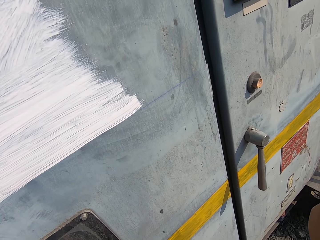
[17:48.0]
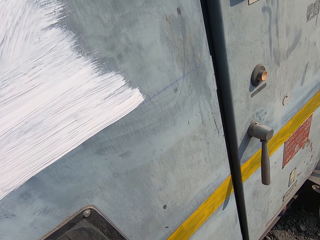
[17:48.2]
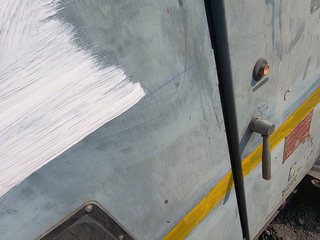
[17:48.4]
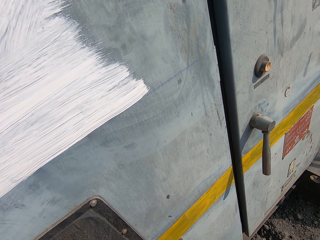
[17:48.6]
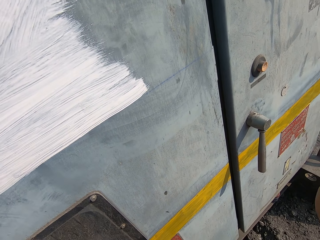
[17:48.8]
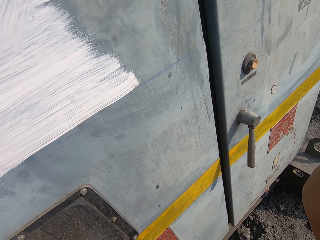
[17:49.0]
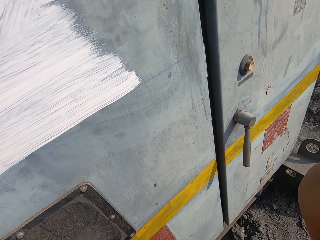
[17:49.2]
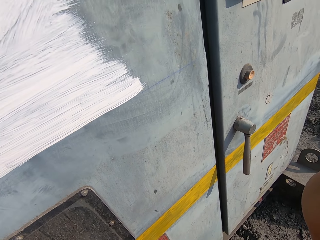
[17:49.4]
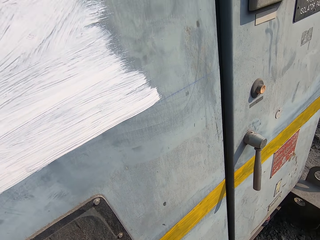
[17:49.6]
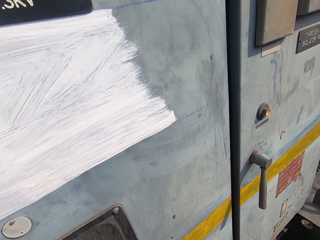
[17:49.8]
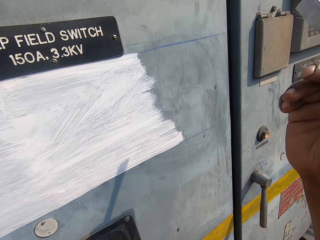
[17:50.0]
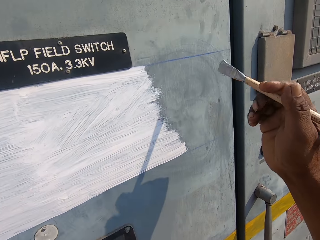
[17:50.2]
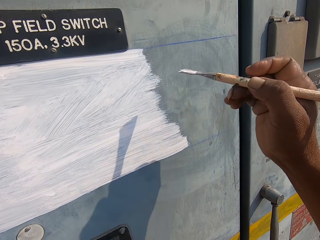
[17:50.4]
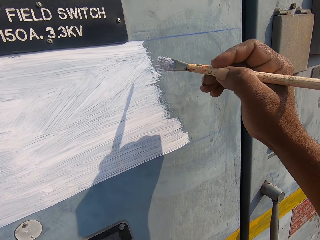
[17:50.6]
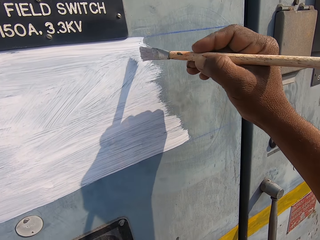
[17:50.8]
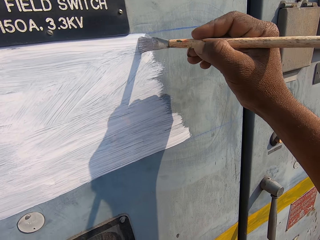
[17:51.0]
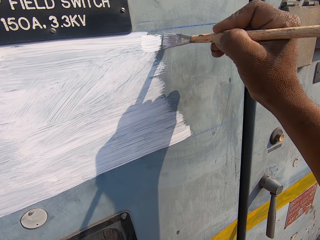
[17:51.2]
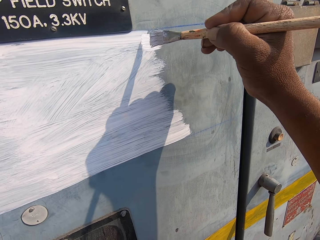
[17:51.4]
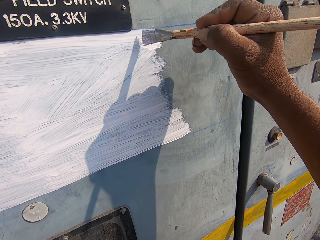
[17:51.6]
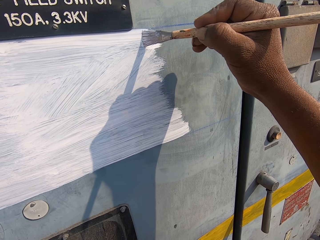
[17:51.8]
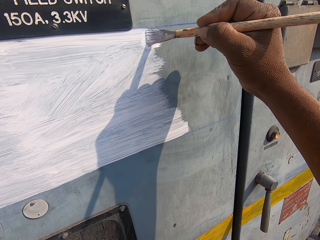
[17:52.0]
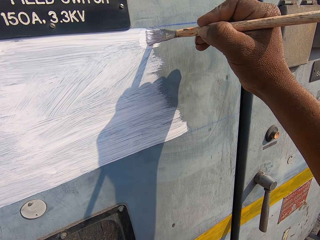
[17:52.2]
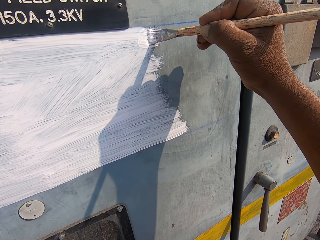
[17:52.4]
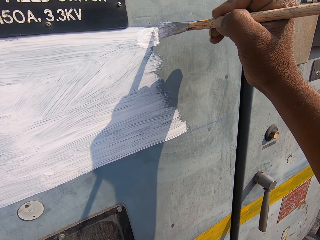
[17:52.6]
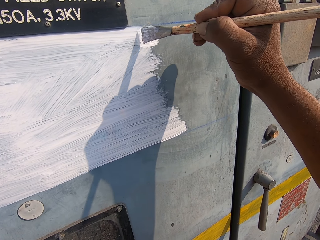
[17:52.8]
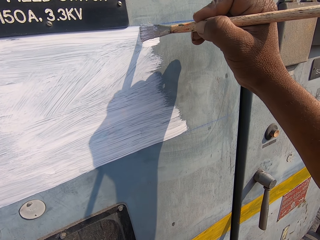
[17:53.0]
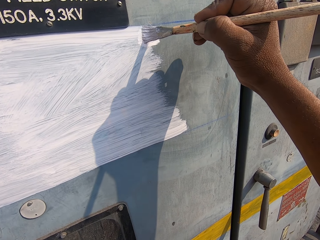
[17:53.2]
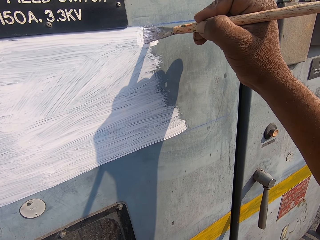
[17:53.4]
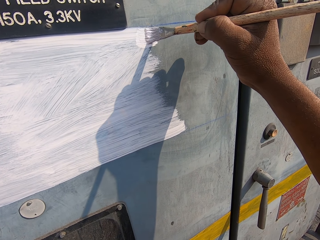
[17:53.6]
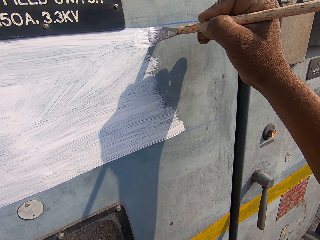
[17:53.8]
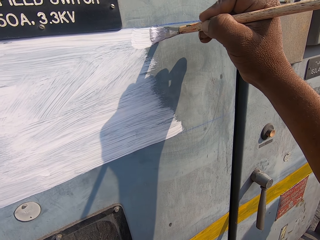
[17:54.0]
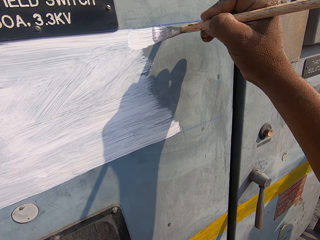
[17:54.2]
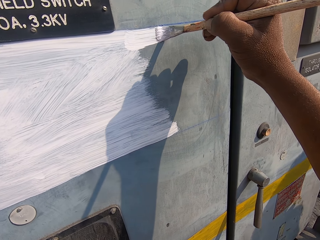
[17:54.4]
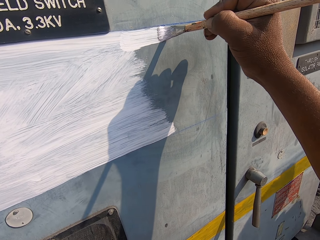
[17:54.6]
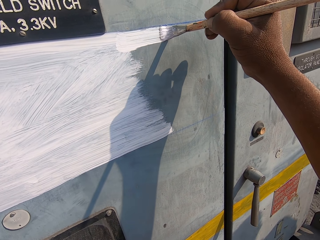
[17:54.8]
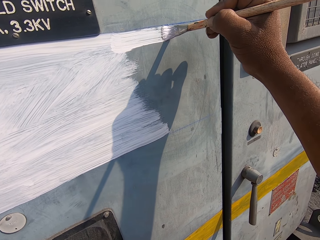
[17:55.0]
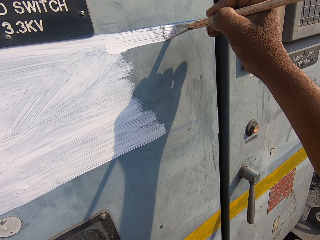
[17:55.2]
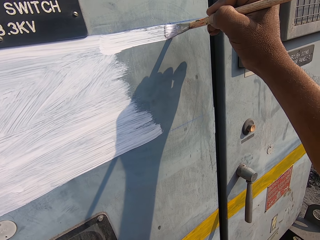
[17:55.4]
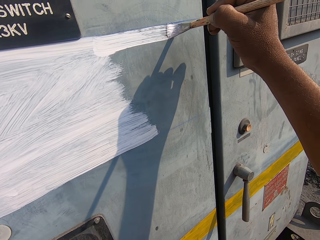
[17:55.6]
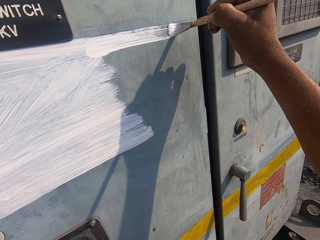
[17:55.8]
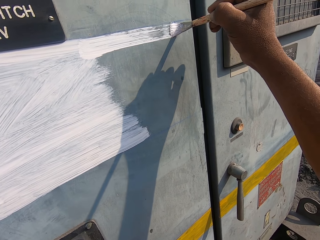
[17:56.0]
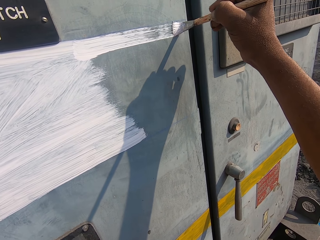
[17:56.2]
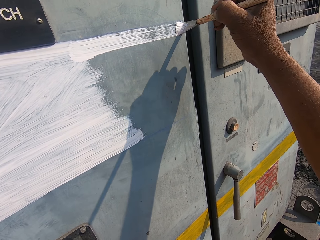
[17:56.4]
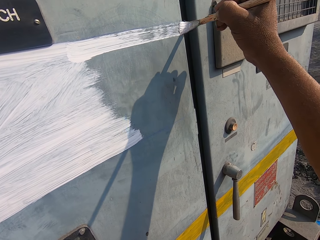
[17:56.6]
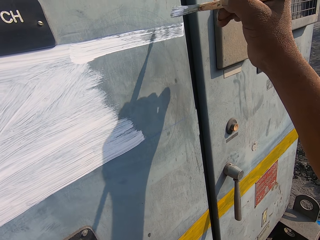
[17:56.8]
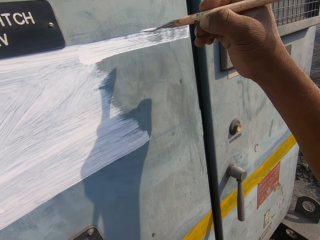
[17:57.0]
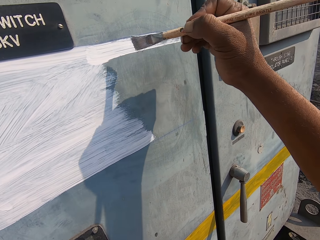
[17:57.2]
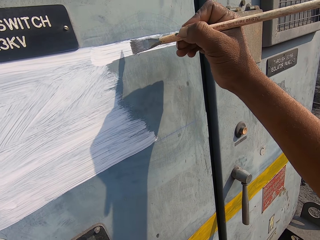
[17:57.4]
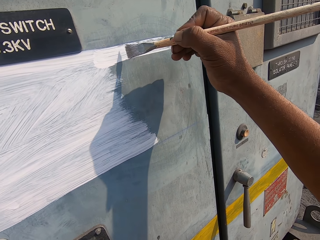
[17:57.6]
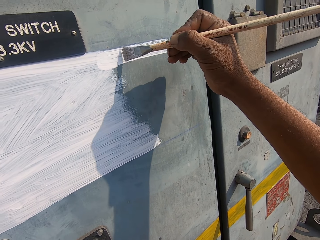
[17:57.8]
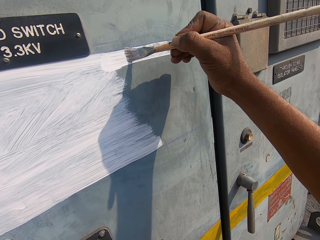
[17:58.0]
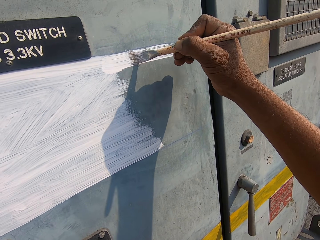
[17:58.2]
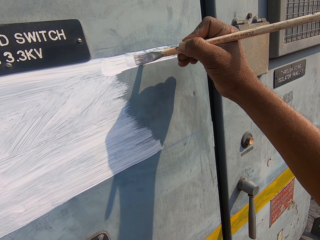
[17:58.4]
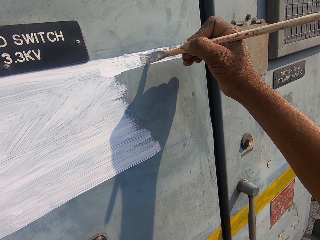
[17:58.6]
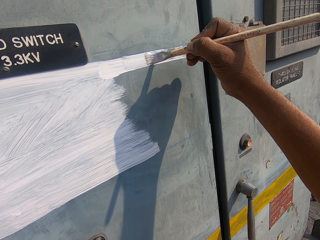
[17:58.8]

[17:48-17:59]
The camera wearer paints a field switch door.

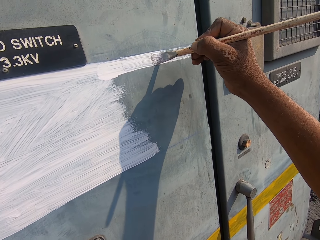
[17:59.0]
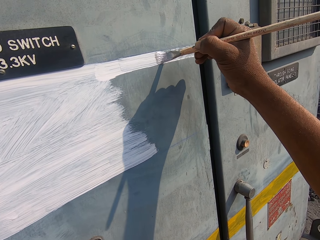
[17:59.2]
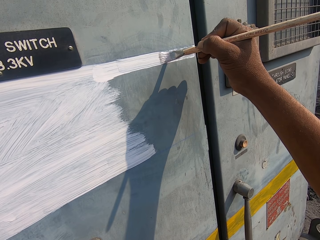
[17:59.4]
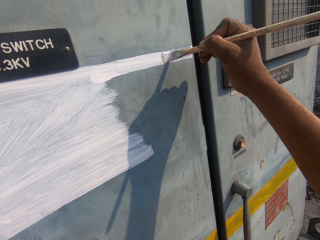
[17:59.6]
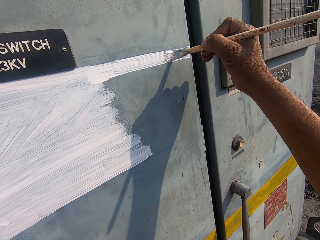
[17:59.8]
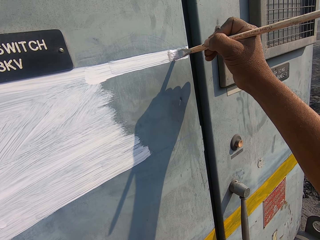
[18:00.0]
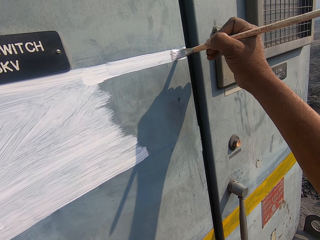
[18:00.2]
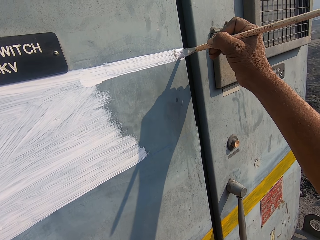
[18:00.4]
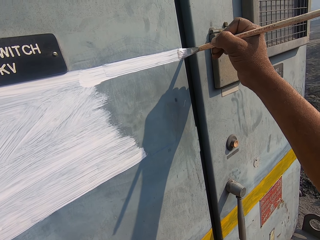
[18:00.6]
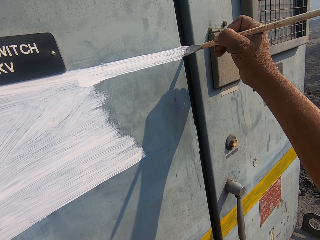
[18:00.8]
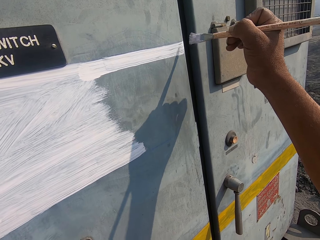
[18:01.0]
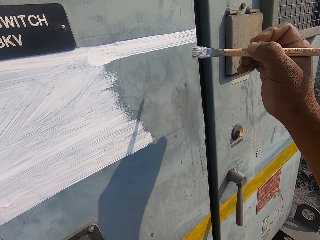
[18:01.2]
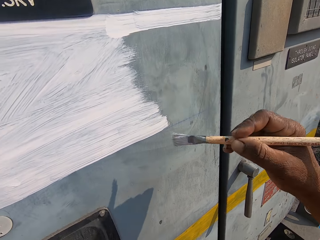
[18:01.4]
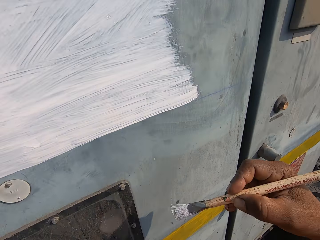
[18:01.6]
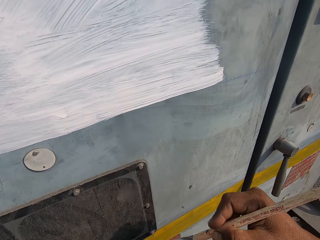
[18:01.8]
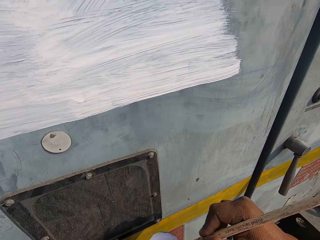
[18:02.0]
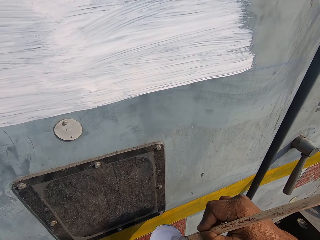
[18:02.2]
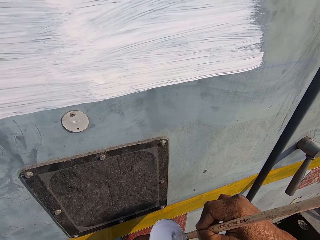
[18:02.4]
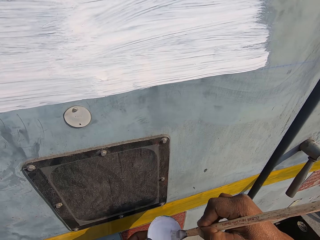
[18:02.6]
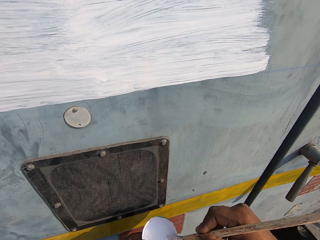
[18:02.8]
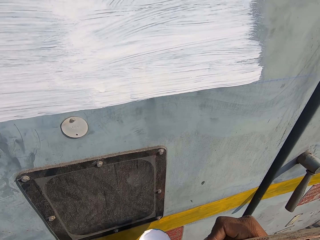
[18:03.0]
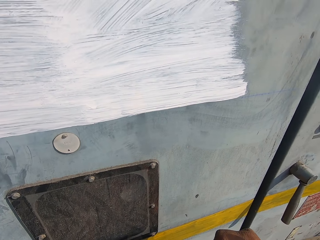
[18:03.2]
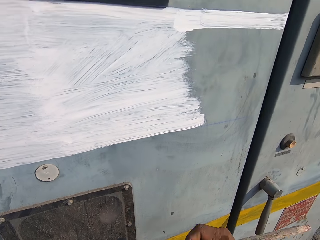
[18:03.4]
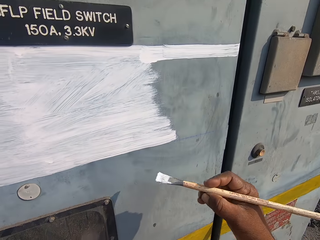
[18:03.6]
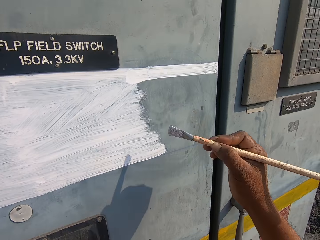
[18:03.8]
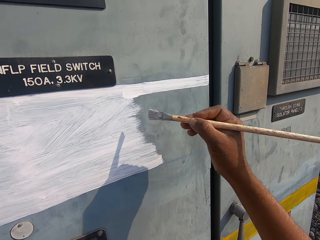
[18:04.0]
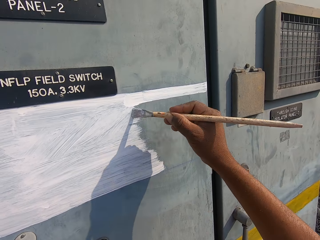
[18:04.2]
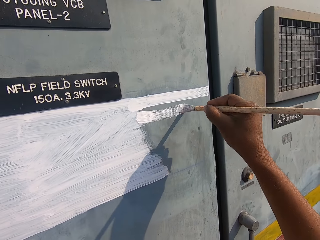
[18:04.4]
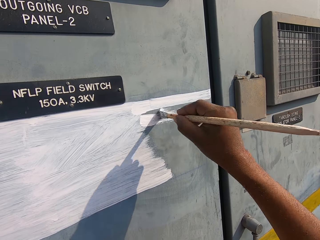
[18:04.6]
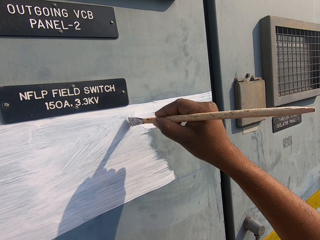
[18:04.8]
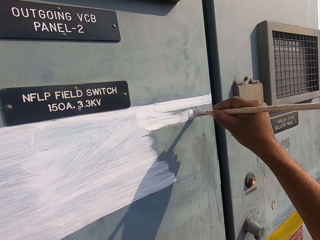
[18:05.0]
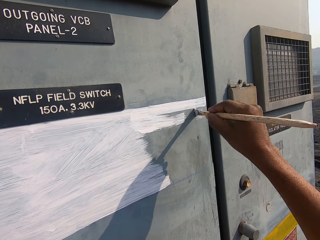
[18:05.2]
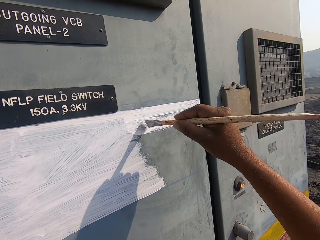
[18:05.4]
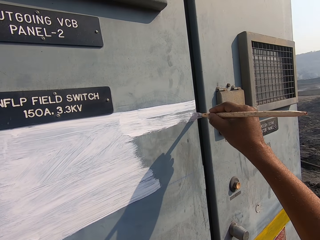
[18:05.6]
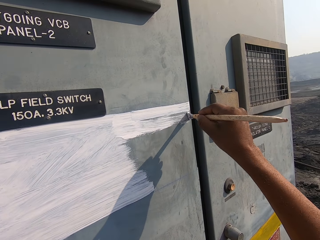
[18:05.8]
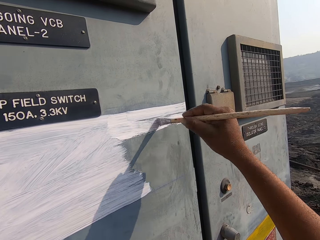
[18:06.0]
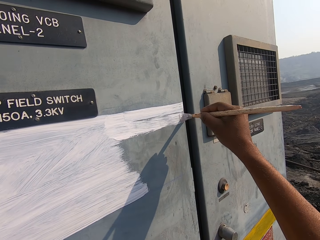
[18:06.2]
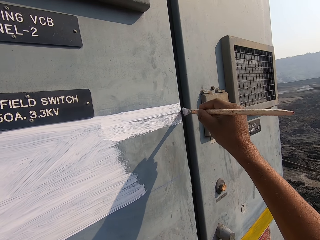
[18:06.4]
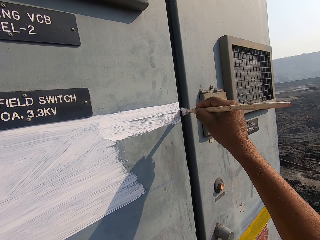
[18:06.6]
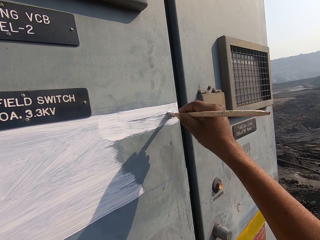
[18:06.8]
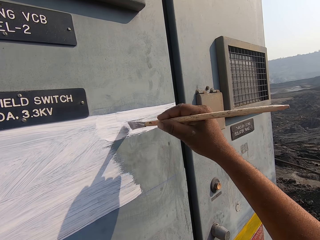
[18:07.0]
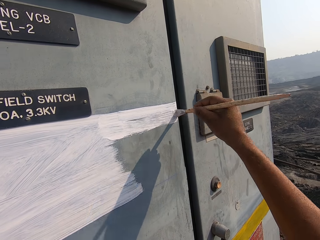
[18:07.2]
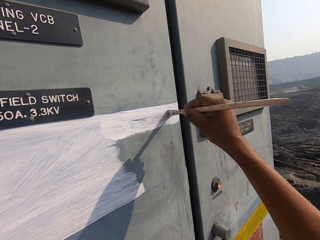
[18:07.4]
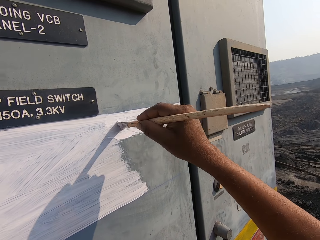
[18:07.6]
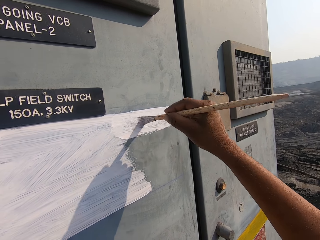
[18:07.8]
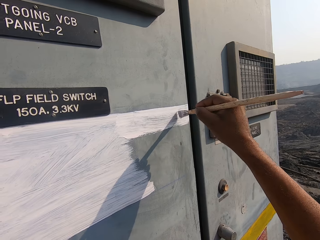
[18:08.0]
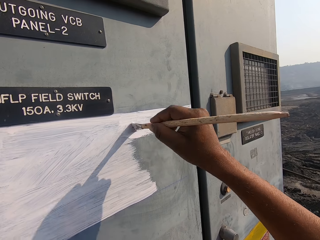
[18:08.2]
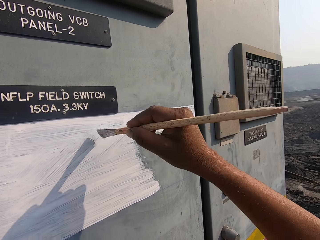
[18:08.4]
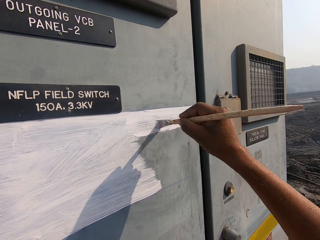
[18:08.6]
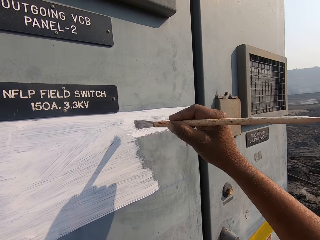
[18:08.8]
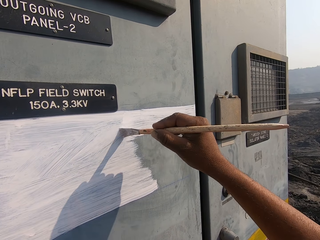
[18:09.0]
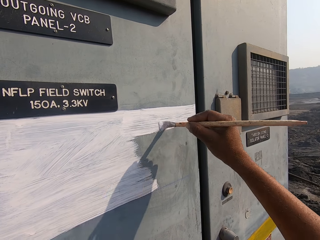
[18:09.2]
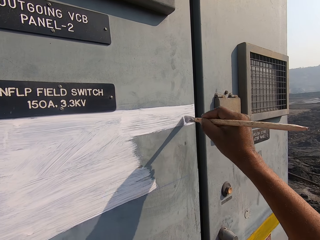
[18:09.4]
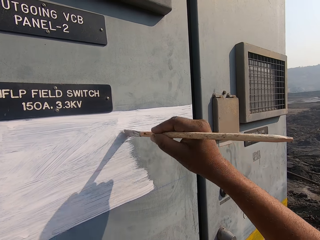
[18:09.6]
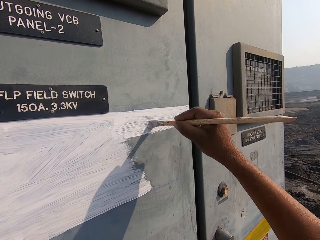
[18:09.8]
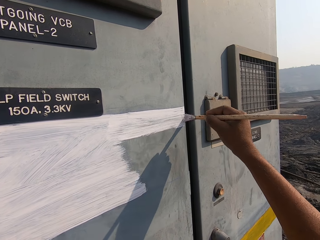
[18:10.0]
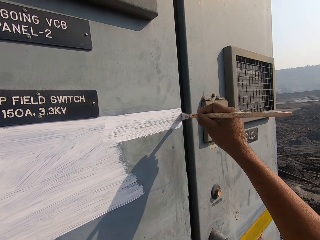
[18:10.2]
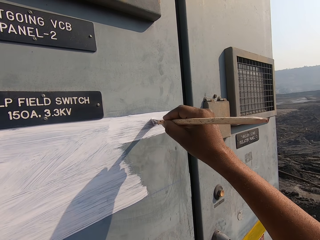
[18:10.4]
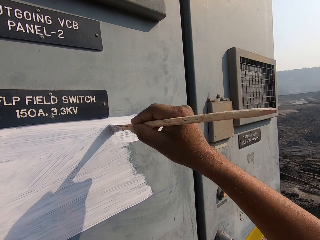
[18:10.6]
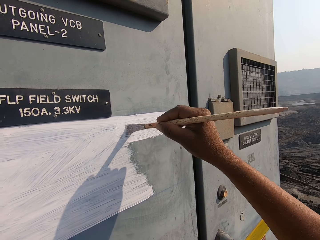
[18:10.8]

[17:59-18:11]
The camera wearer dips a painting brush in paint. They paint the field switch door.
